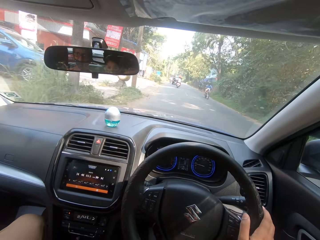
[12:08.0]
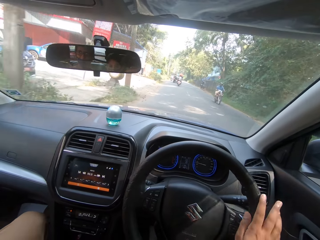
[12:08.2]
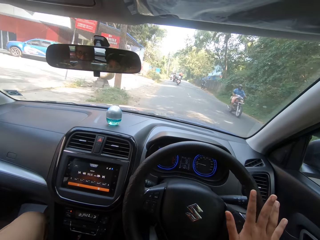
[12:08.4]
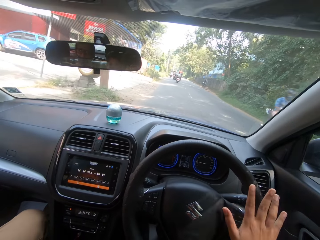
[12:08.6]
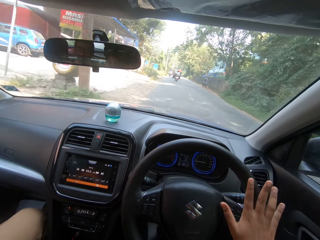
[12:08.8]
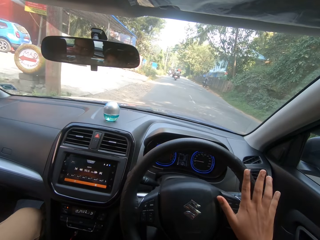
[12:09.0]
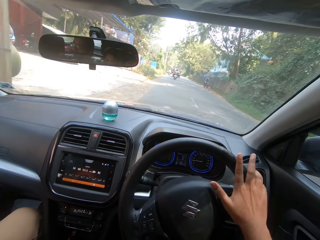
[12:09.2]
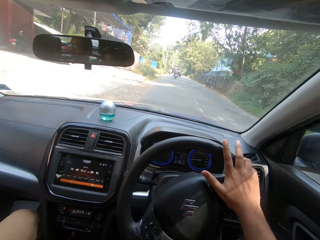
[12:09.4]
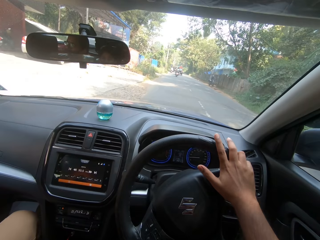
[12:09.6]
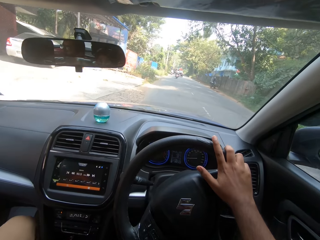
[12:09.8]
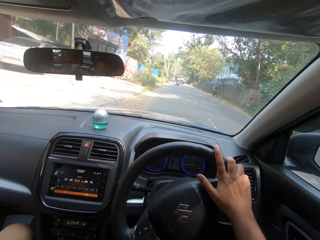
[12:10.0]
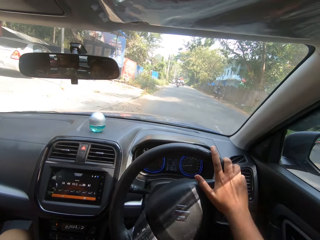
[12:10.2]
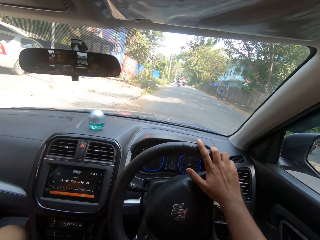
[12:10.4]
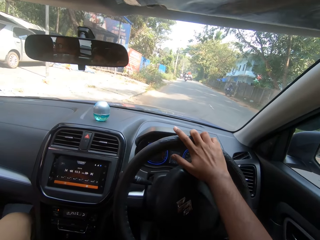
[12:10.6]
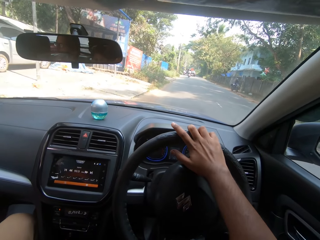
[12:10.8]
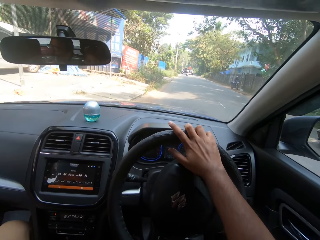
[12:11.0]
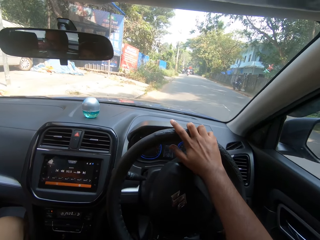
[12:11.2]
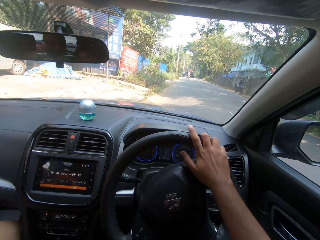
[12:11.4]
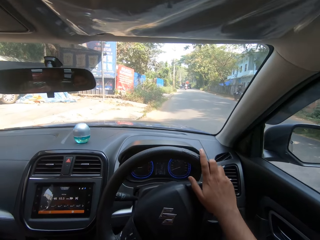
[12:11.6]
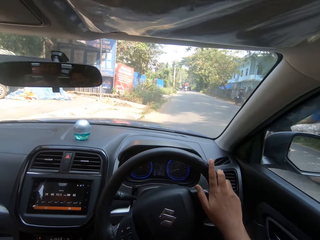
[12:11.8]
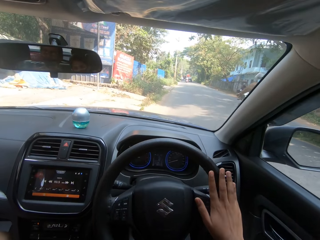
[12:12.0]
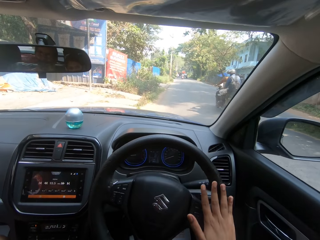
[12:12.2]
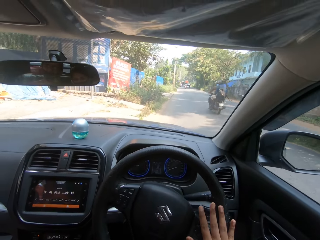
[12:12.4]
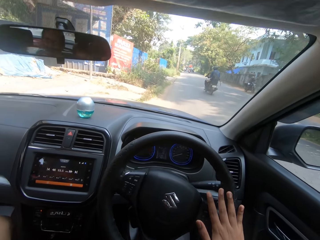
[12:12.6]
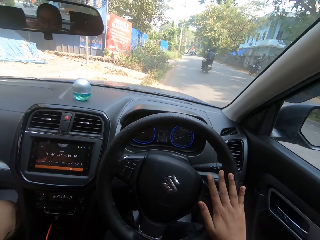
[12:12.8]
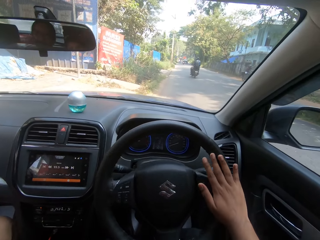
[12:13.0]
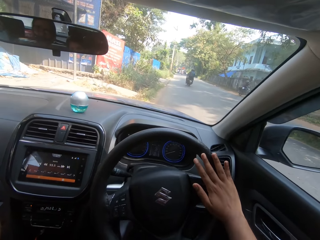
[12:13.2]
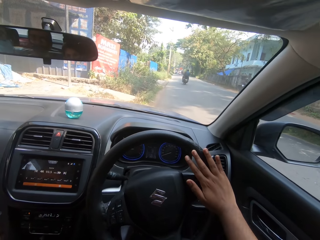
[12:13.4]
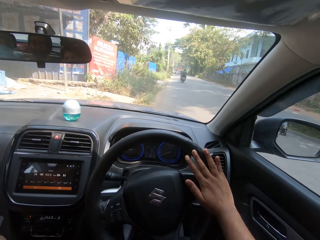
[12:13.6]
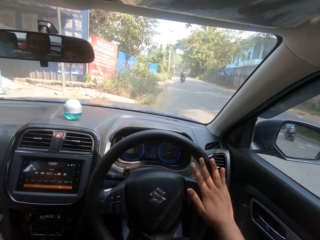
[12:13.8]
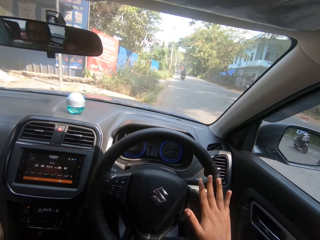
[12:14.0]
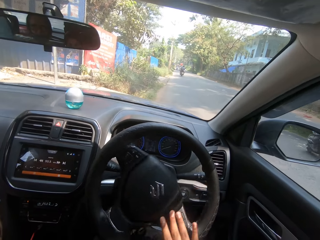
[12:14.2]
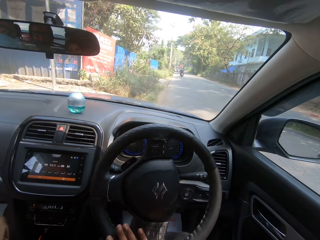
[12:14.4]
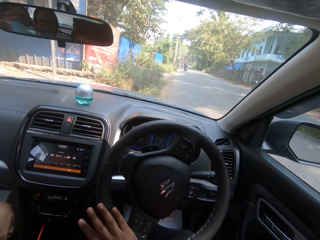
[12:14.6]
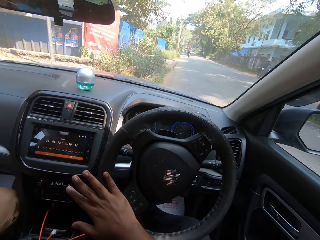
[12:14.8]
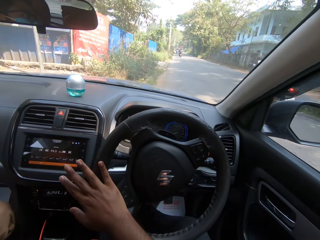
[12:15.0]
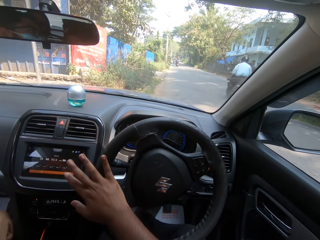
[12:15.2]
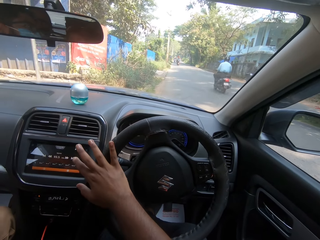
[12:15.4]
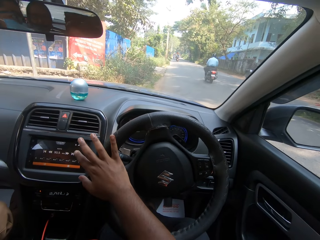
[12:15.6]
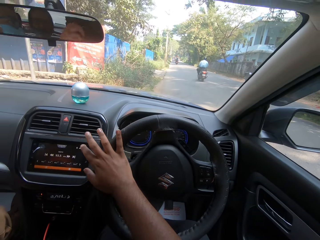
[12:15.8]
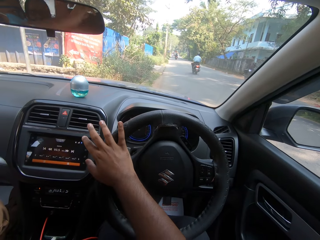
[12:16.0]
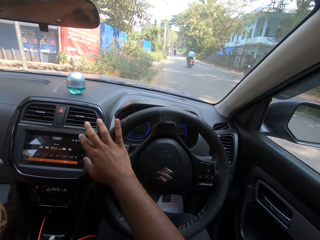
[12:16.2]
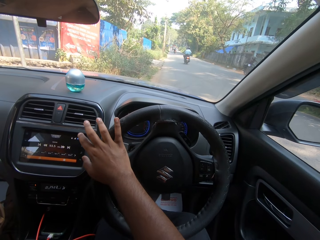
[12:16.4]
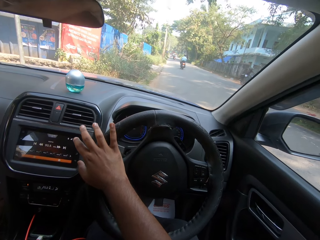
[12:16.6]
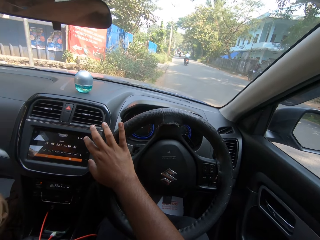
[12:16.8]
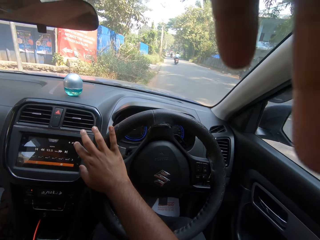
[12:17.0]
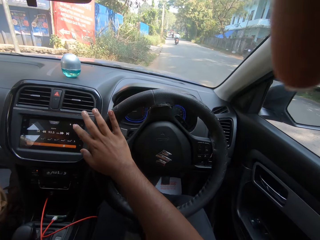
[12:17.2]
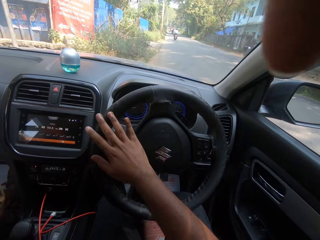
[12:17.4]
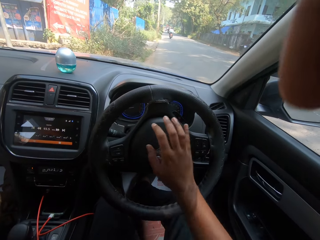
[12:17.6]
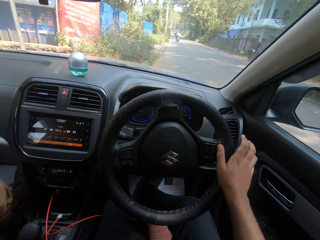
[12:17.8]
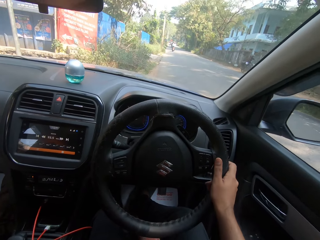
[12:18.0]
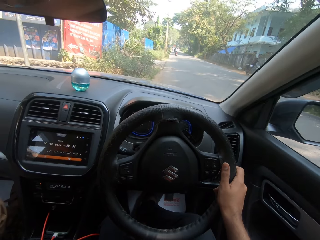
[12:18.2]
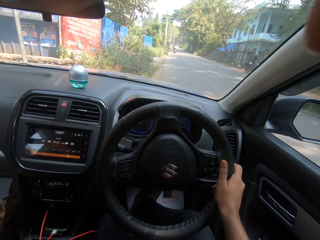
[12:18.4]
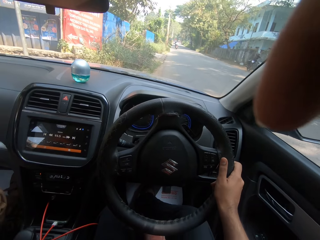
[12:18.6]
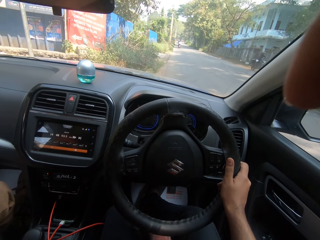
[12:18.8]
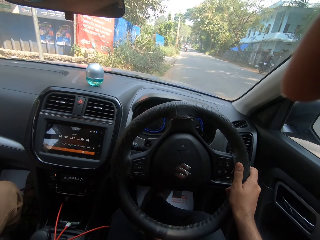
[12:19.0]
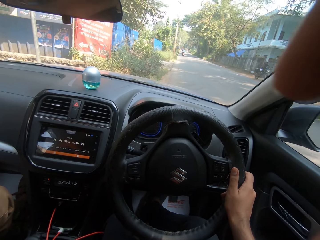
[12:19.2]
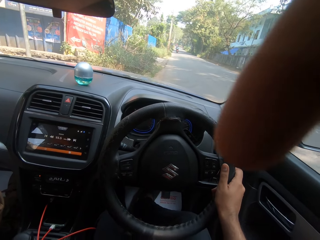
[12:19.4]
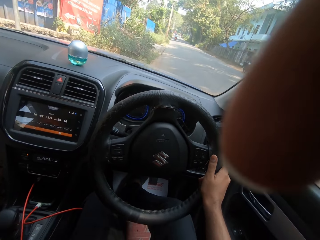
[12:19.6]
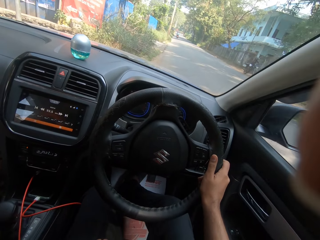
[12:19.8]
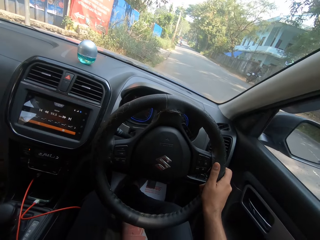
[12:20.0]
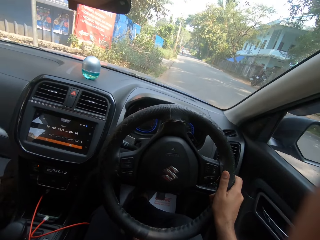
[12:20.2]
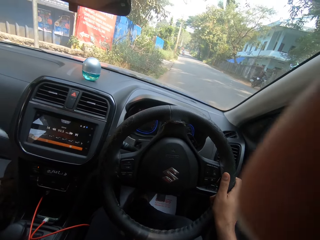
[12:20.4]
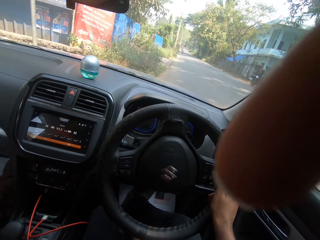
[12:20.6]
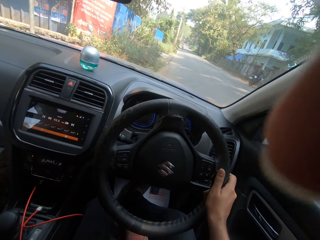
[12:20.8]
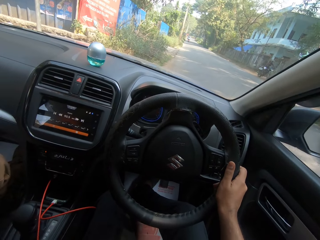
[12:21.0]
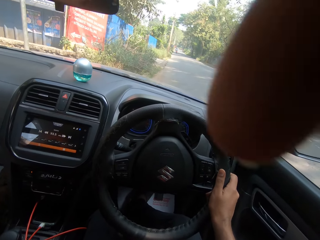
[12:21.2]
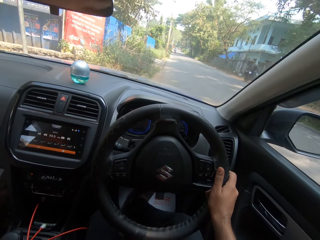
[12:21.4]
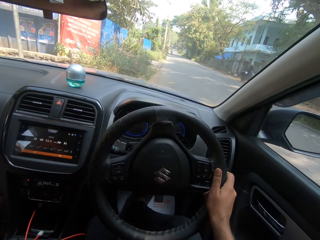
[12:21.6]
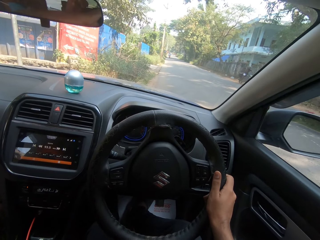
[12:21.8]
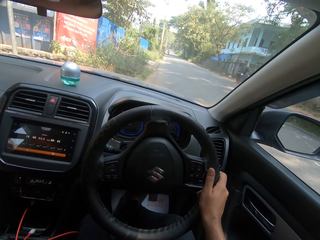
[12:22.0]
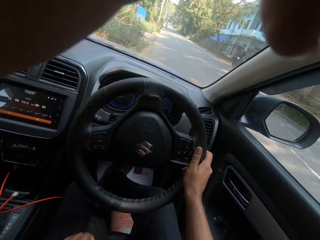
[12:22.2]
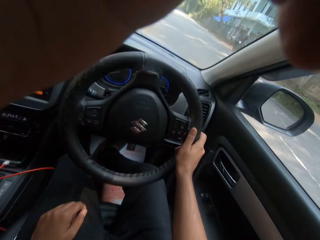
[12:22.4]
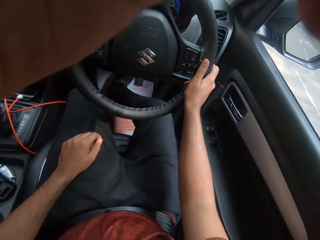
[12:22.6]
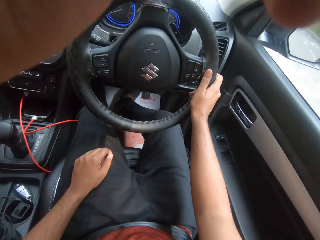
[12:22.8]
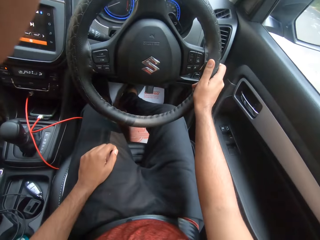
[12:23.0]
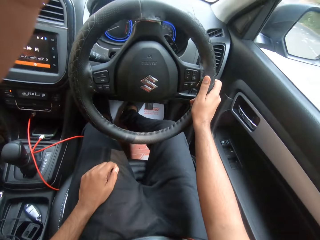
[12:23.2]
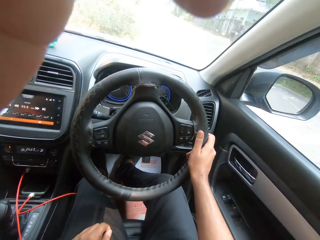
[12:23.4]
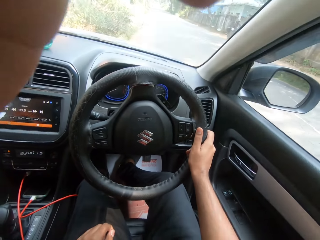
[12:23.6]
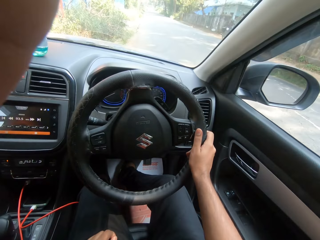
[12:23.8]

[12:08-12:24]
The camera wearer parks the car. They stop the car. They interact with a person.
